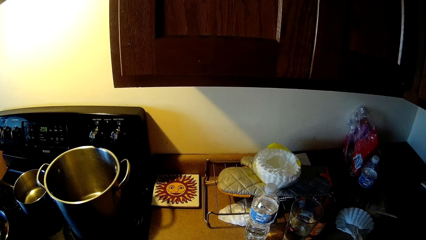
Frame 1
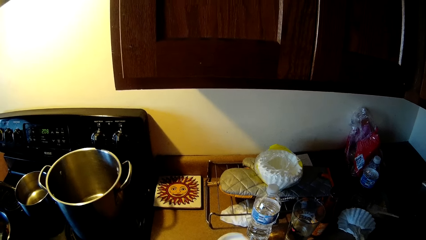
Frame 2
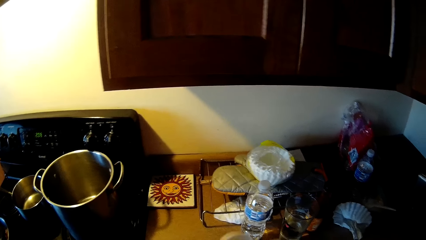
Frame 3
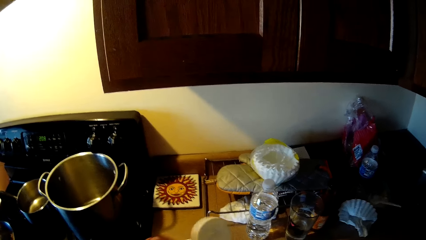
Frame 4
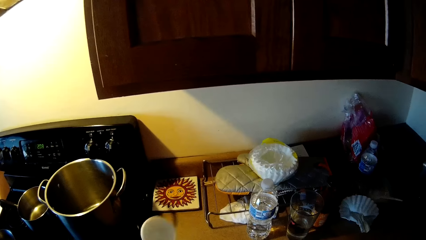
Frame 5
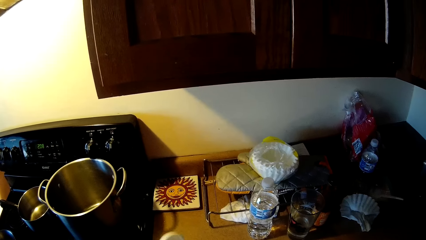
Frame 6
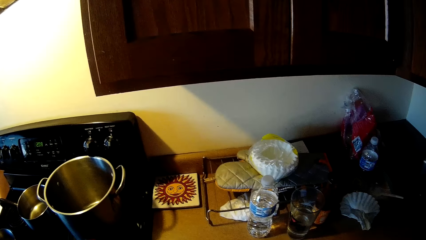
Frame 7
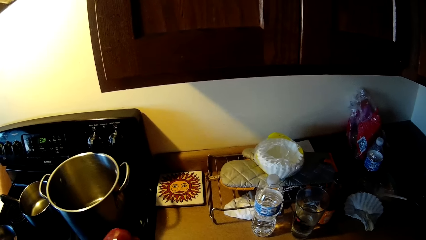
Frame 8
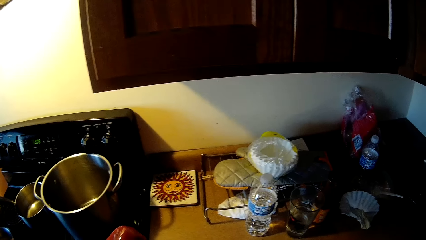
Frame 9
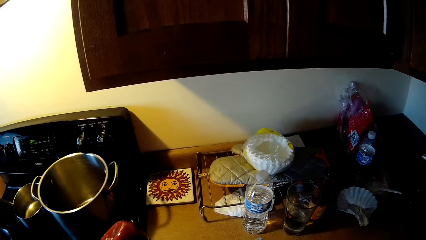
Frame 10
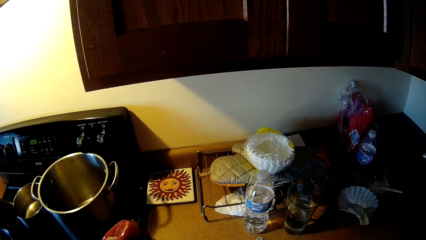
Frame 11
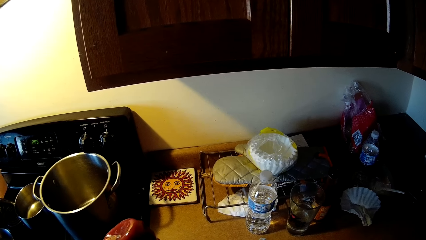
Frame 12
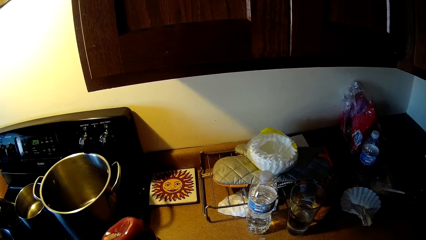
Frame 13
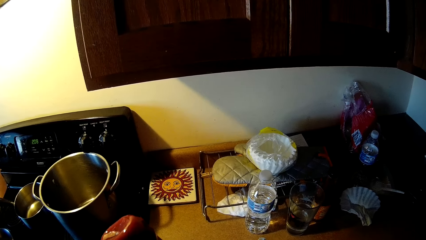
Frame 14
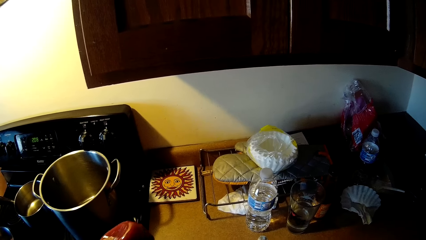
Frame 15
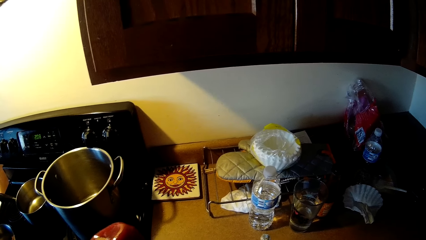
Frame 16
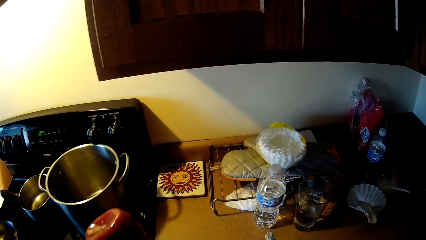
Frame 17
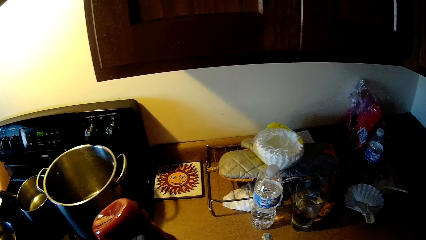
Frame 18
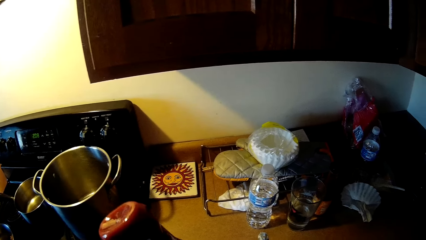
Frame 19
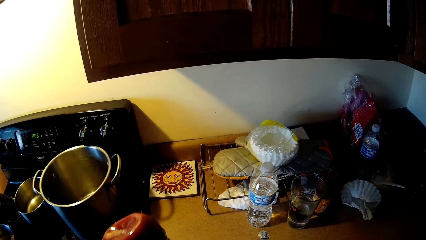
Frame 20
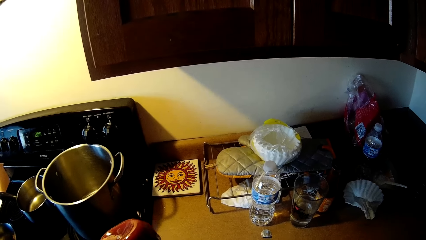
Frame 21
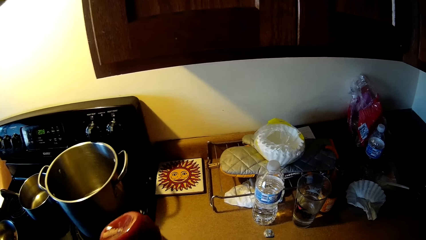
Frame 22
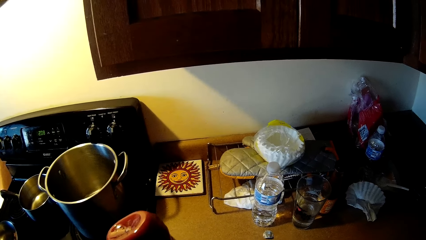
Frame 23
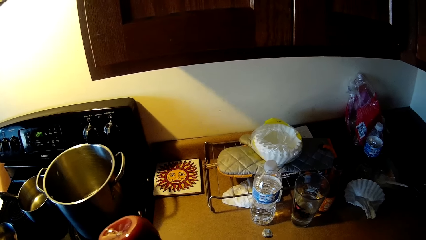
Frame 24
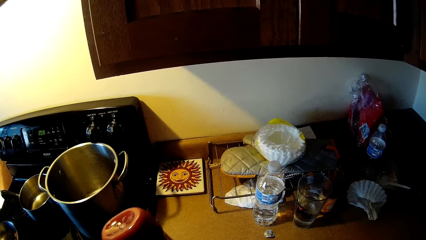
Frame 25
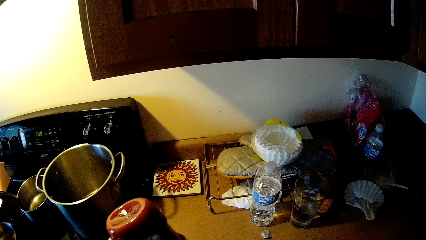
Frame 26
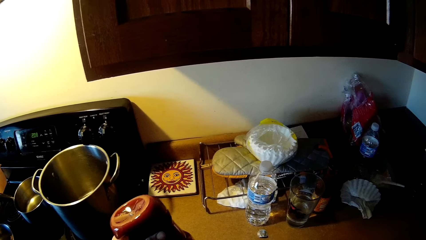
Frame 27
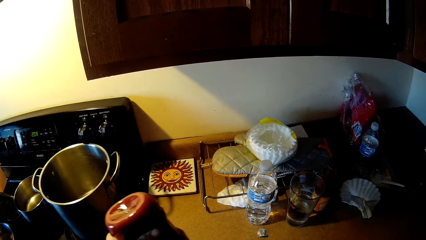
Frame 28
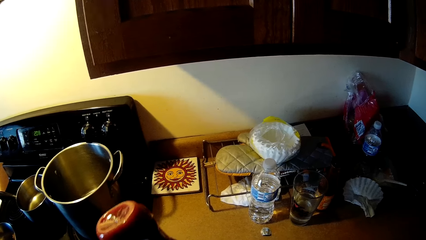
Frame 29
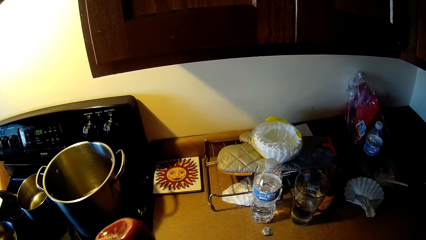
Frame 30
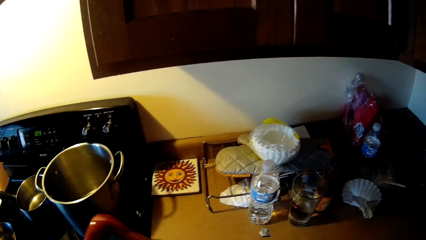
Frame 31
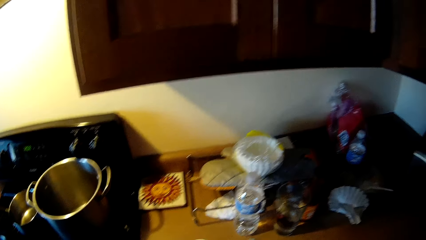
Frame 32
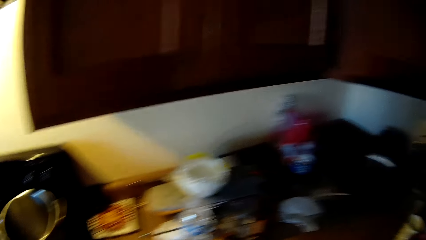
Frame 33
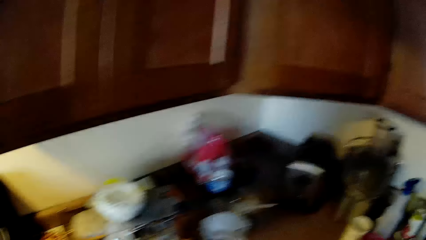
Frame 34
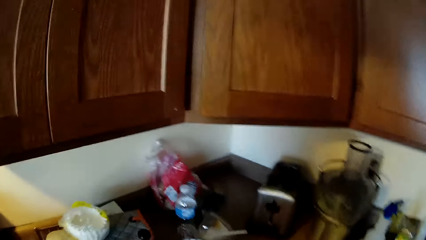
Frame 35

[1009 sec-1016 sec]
The camera wearer applies the sauce on the food.

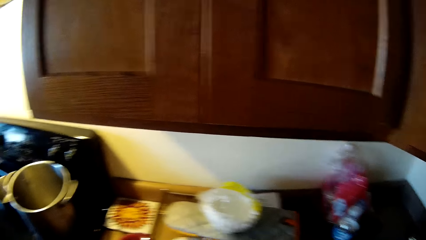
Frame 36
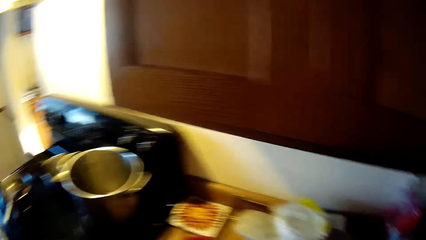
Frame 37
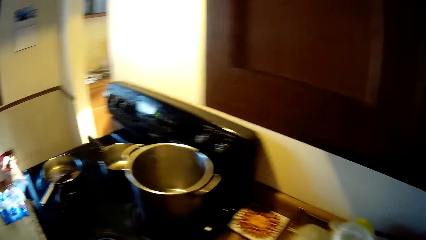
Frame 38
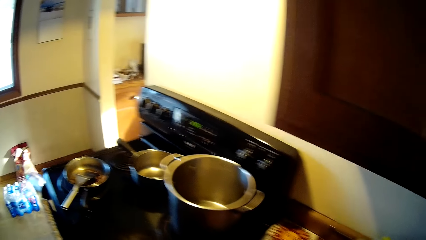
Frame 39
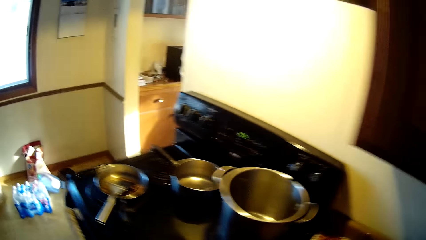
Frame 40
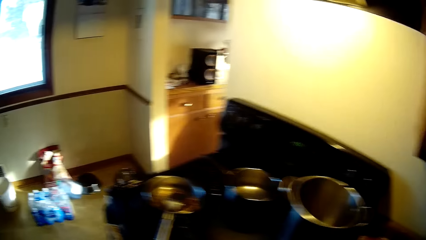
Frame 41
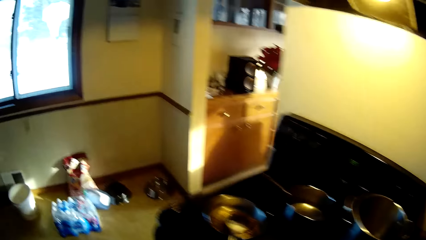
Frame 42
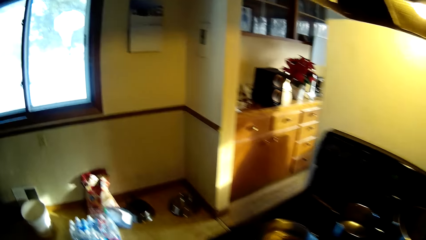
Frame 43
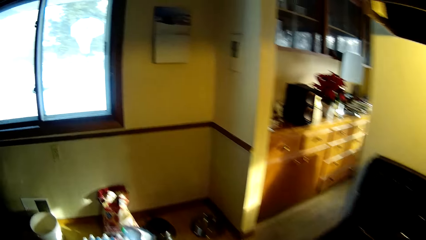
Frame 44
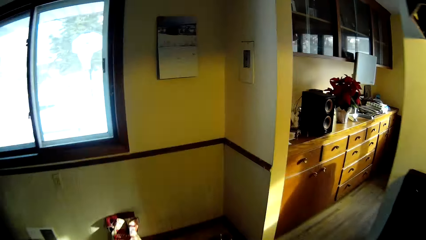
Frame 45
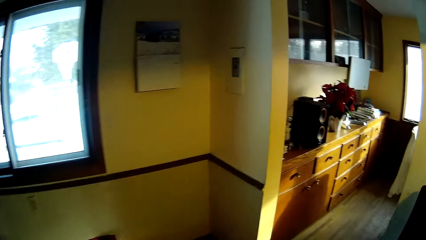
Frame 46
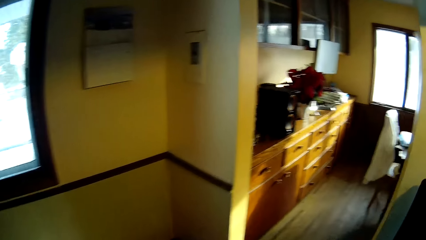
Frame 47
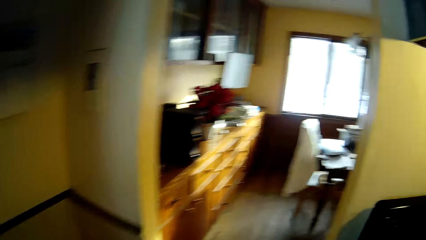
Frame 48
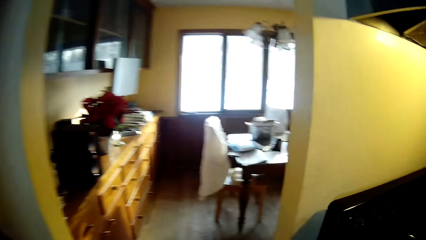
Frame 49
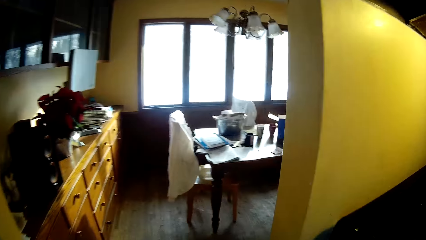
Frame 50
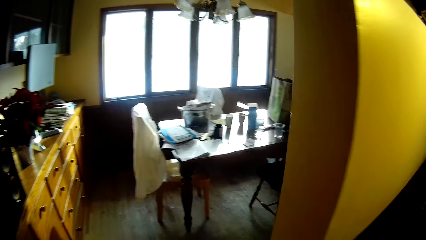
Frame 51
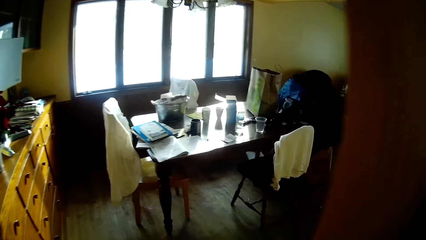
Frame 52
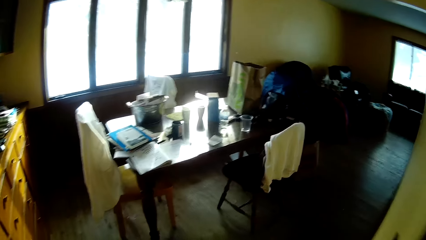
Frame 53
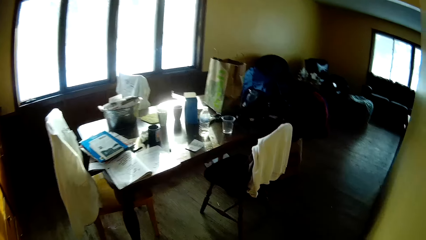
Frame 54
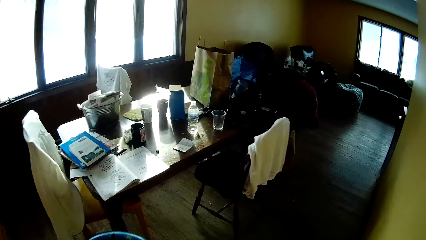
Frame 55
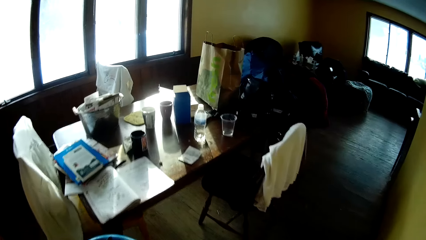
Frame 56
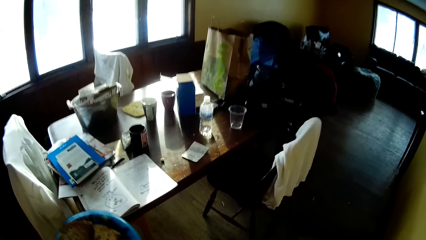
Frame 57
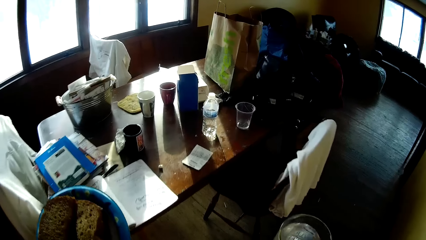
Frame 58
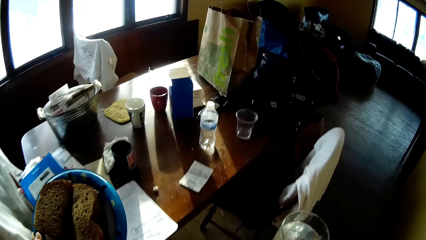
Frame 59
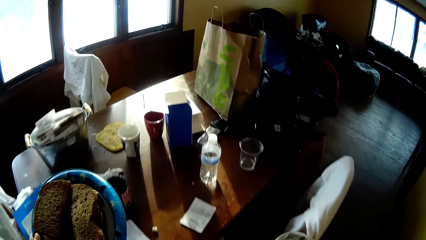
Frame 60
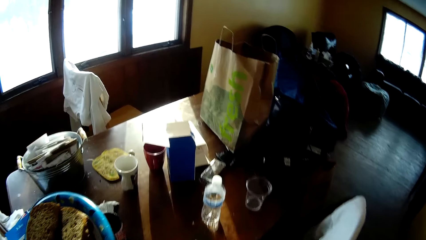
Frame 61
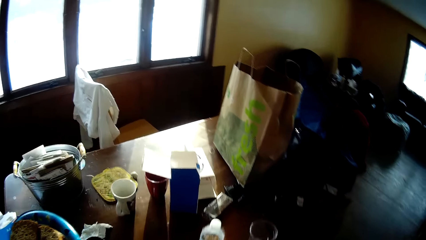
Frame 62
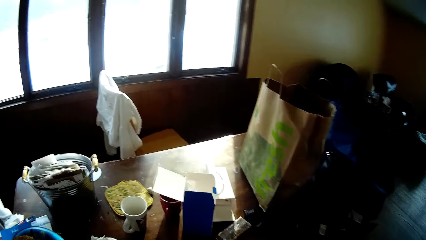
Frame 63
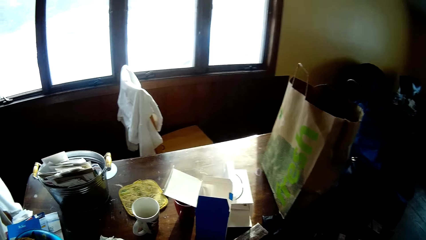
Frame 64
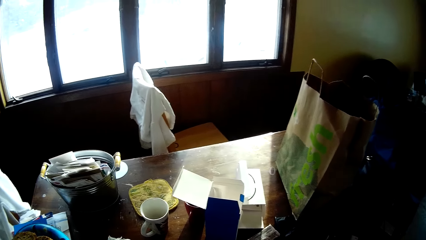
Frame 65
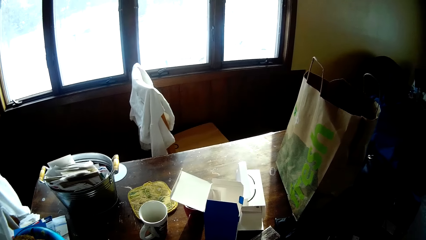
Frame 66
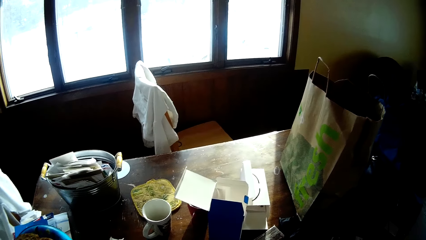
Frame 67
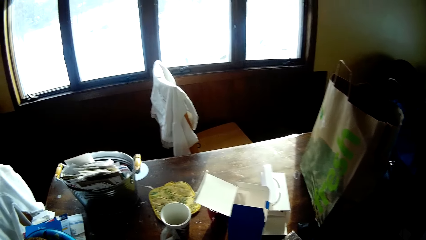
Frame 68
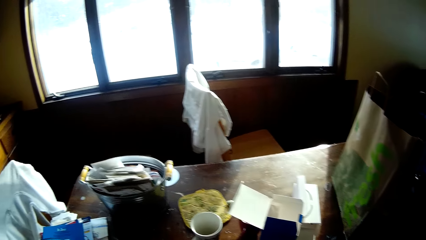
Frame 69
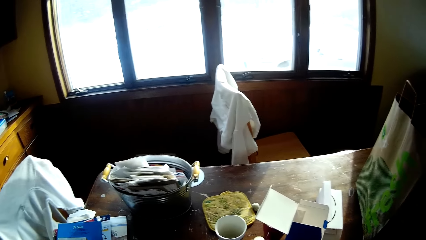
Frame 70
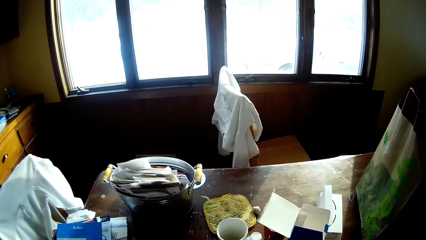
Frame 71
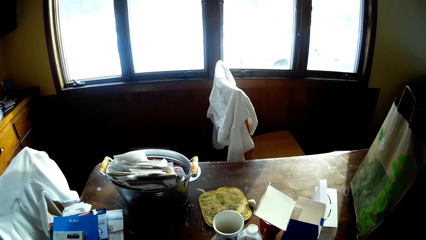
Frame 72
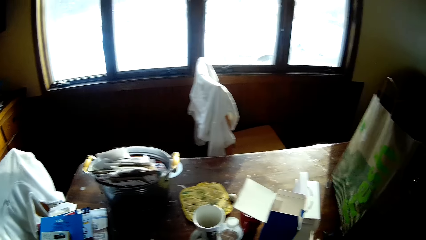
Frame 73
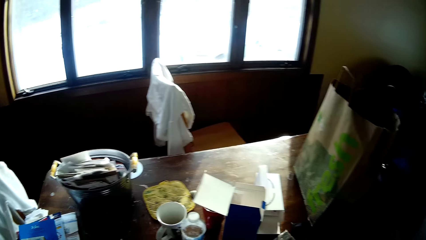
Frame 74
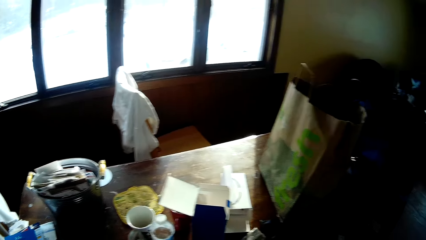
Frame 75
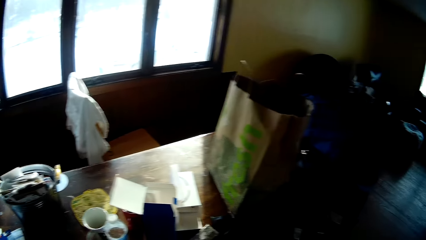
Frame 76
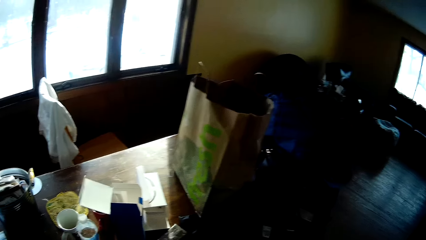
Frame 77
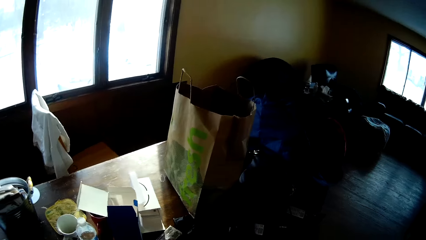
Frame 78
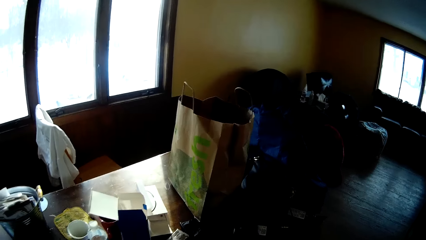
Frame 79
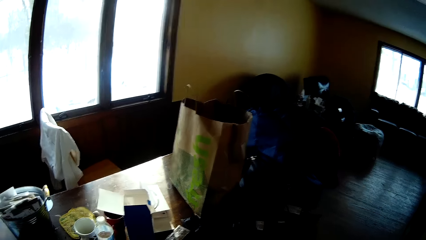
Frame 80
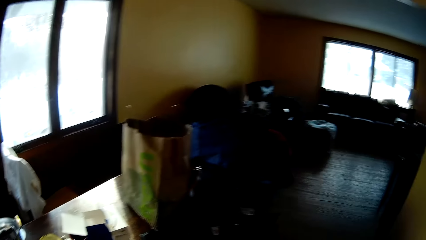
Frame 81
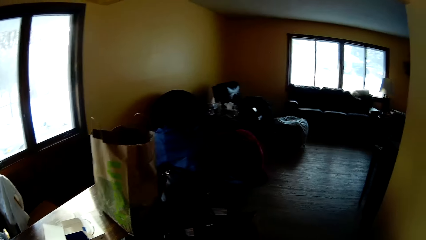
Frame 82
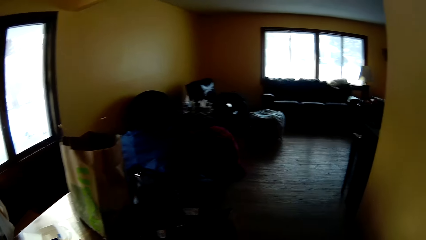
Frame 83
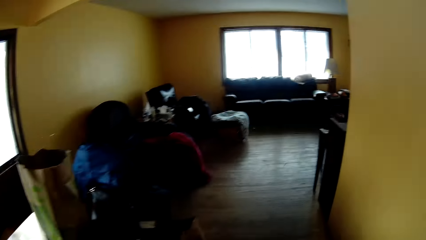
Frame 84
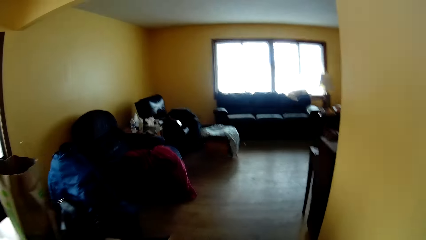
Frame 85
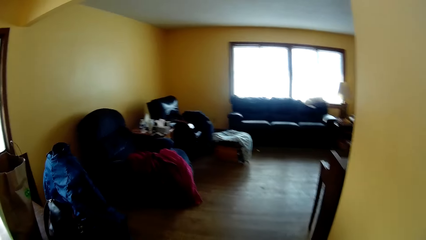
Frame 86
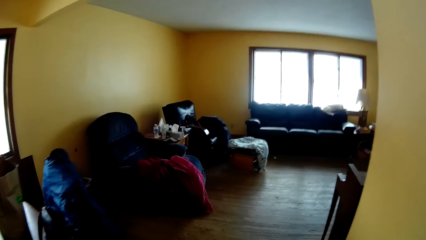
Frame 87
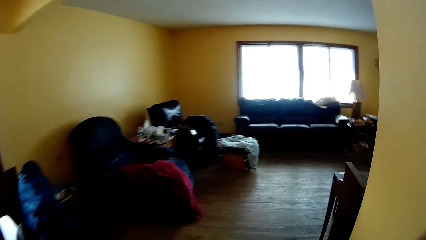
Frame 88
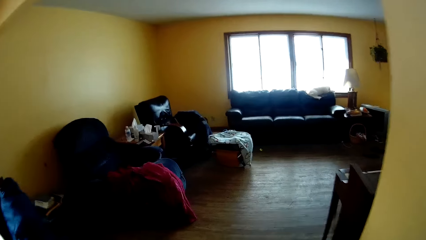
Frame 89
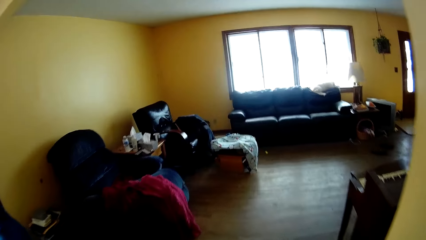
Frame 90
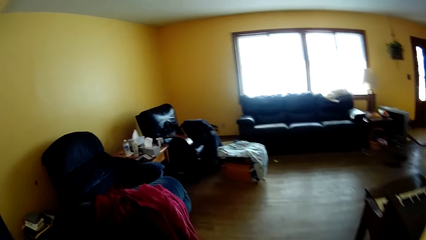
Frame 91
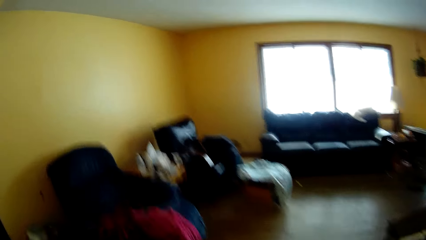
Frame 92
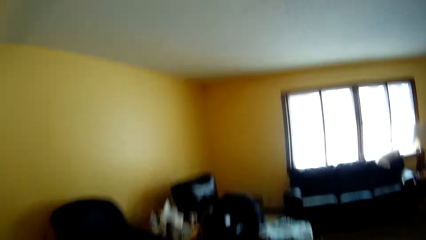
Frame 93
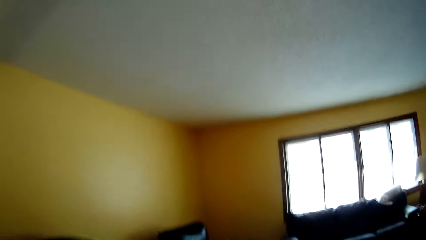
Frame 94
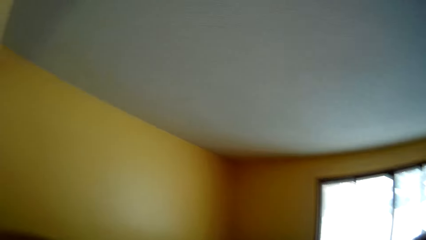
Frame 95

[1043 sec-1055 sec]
The camera wearer carries the food to the dining table. She walks away from the kitchen. She puts the food in her left hand on the table. She walks around the house and looks around.
